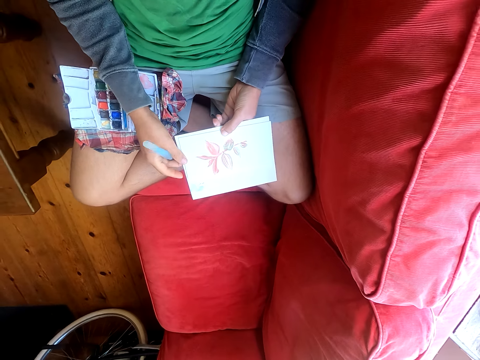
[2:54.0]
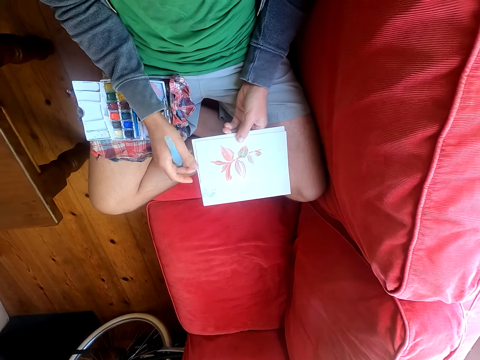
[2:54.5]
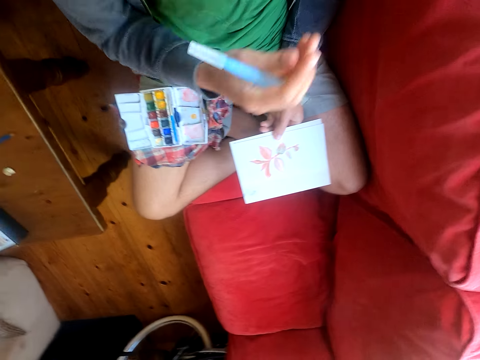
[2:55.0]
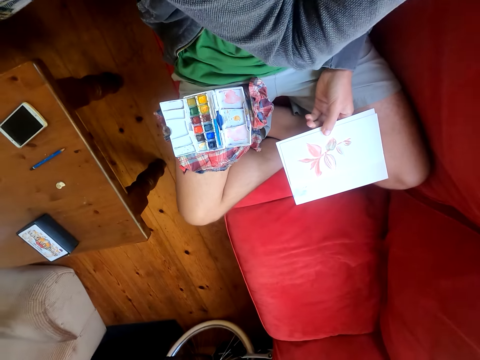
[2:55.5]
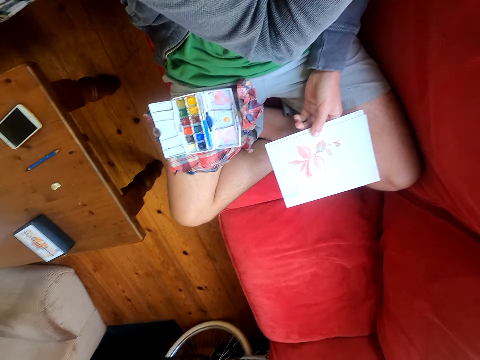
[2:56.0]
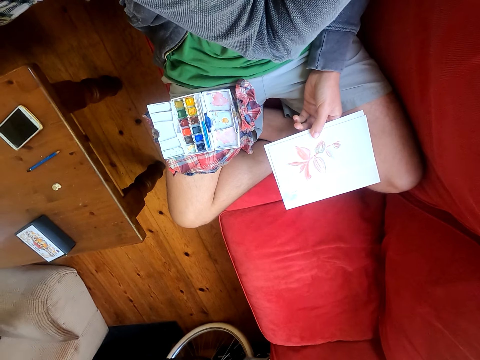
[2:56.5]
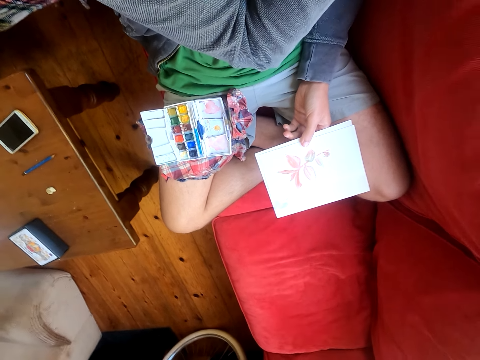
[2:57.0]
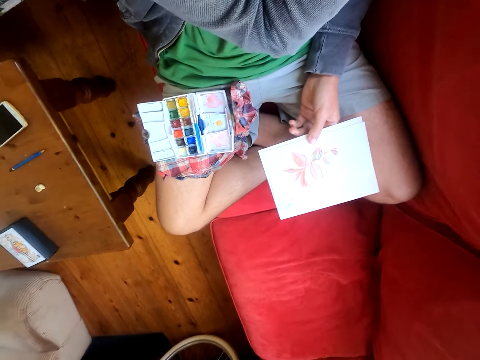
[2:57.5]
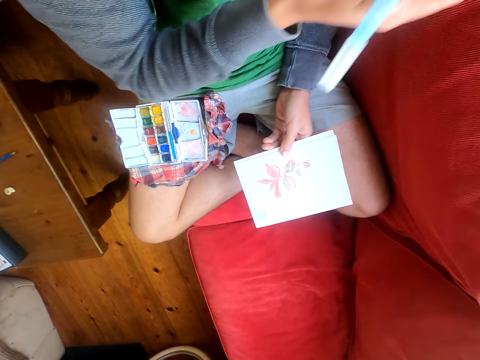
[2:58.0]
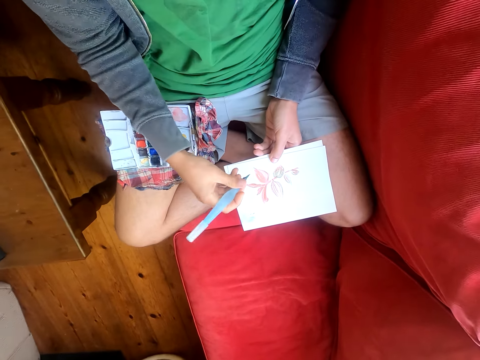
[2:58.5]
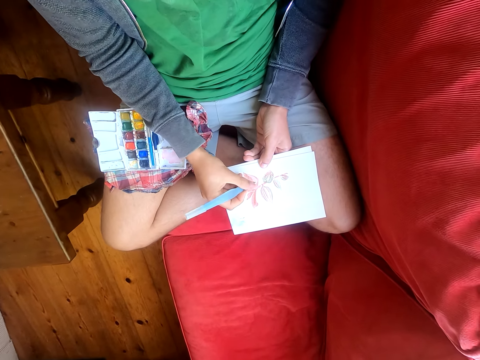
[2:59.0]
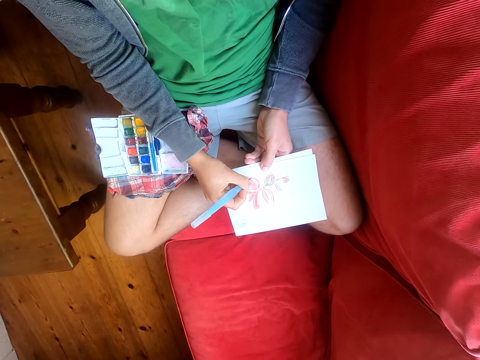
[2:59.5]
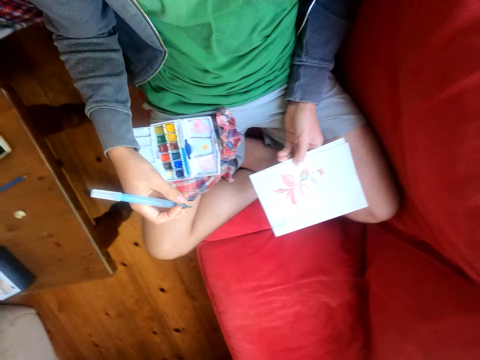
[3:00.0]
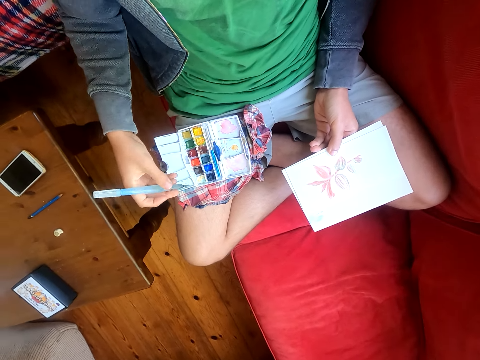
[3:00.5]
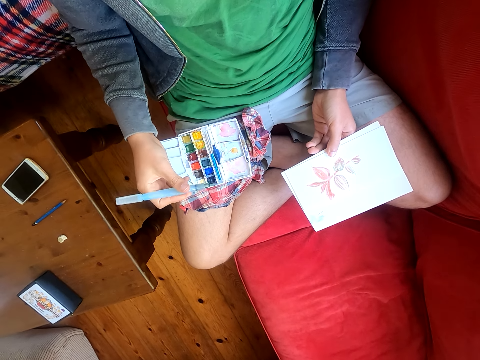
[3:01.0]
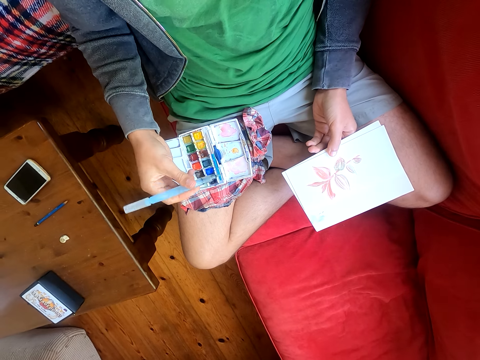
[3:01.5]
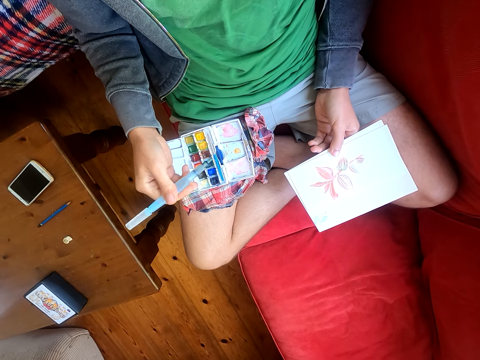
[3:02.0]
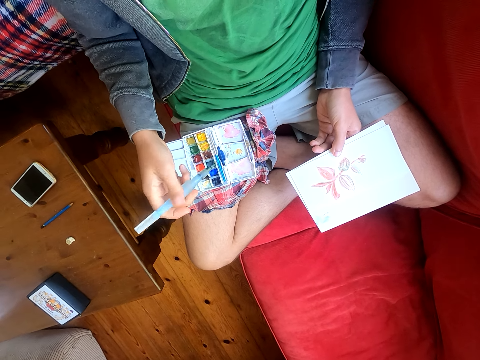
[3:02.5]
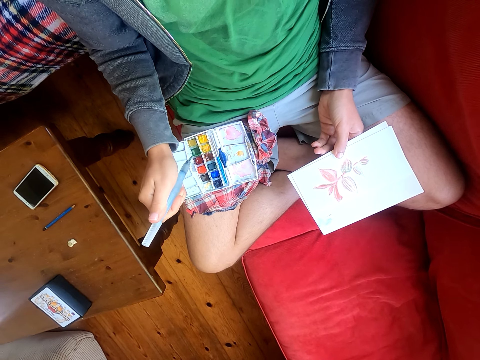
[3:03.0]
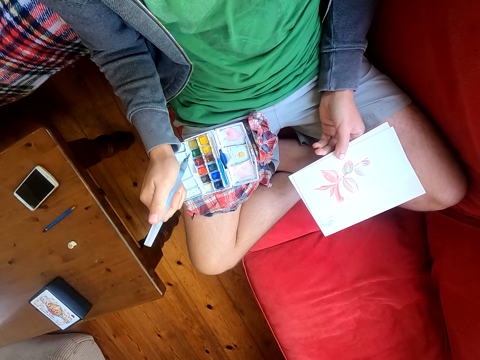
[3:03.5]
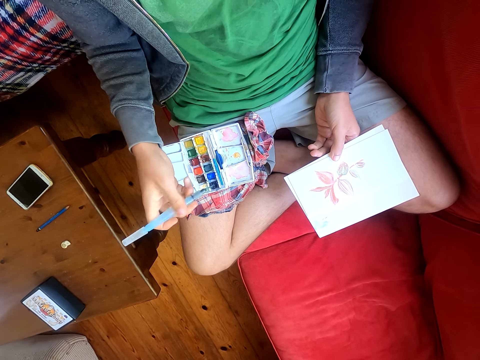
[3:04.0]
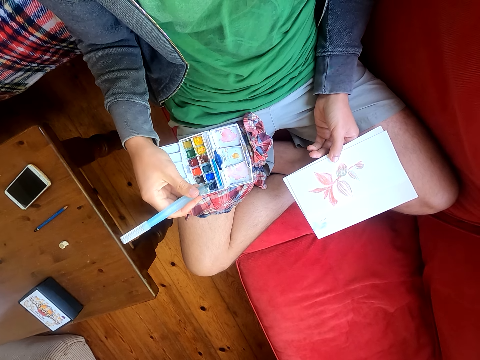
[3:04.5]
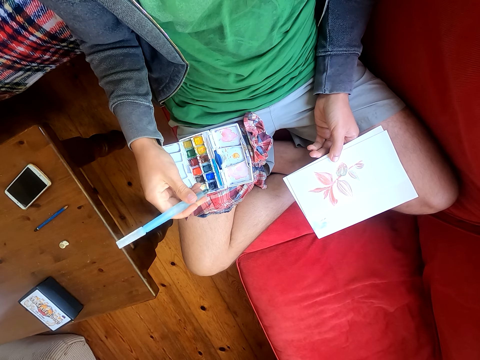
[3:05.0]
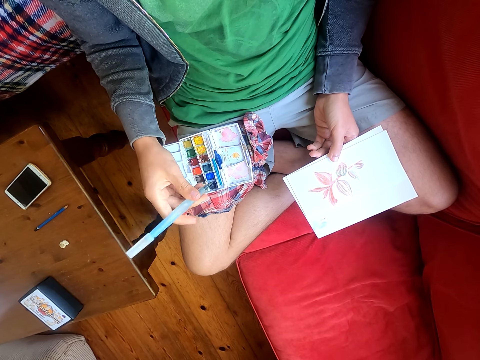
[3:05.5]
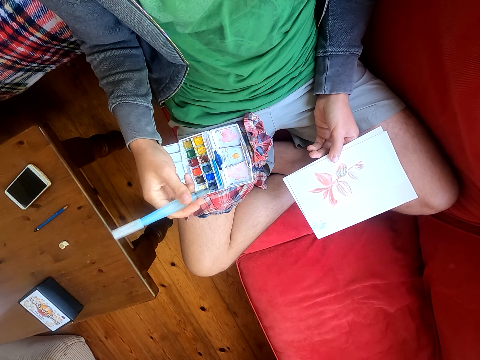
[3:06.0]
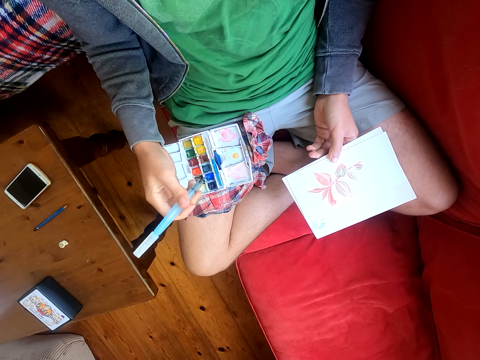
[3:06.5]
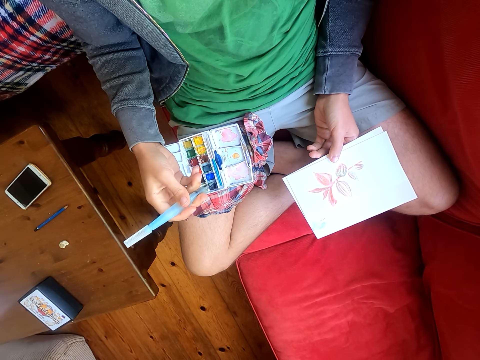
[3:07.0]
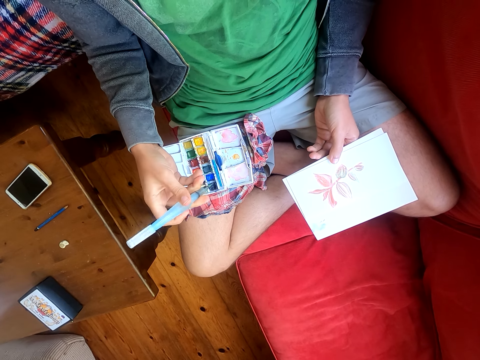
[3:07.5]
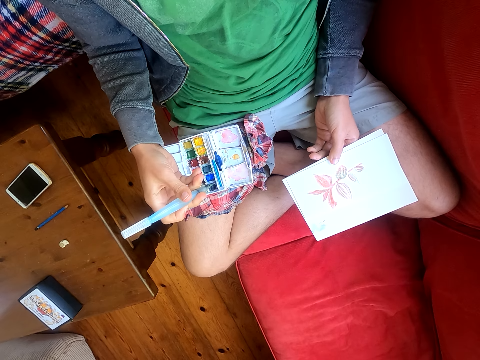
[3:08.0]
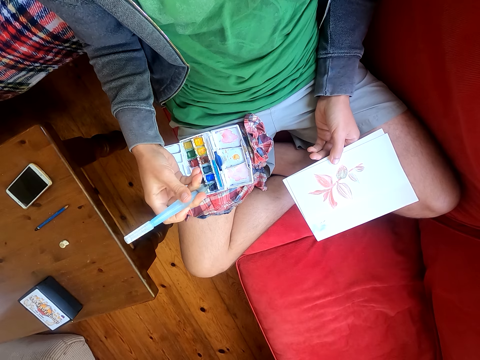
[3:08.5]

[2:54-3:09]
The camera wearer looks around. They paint a paper with a paint brush. They hold the paint brush. They press the brush pen.

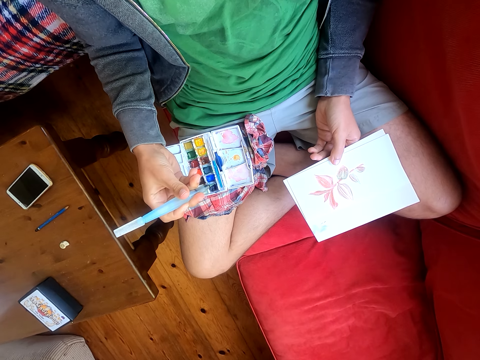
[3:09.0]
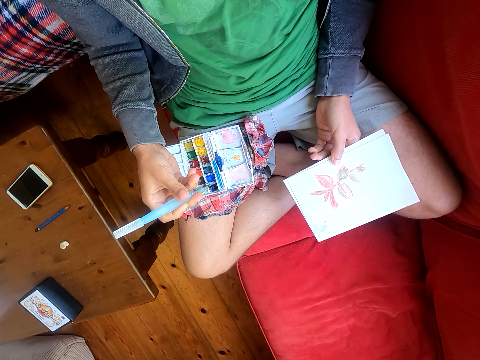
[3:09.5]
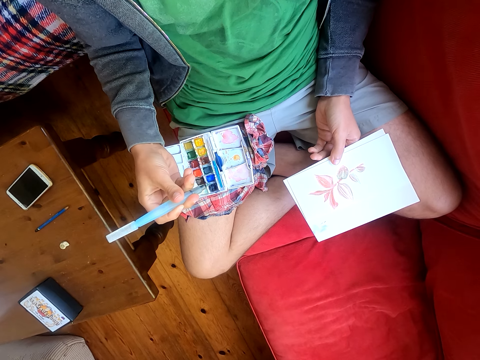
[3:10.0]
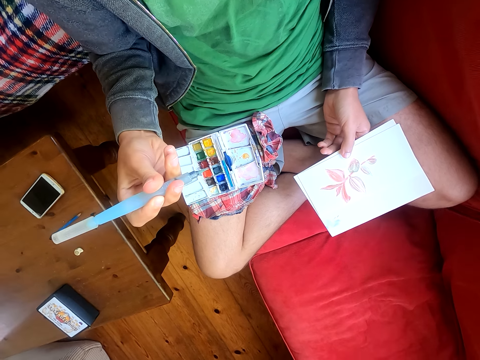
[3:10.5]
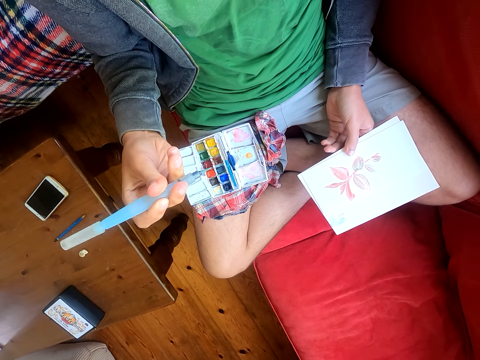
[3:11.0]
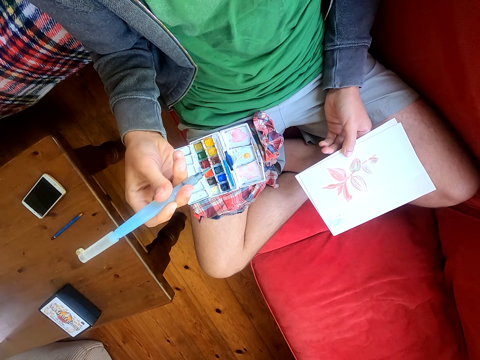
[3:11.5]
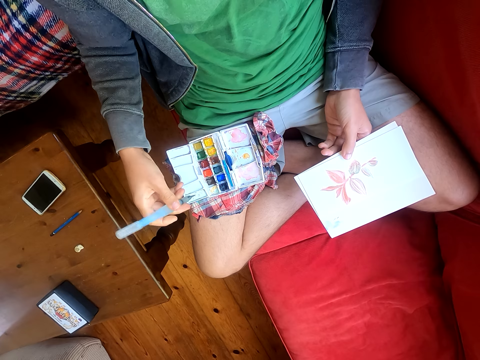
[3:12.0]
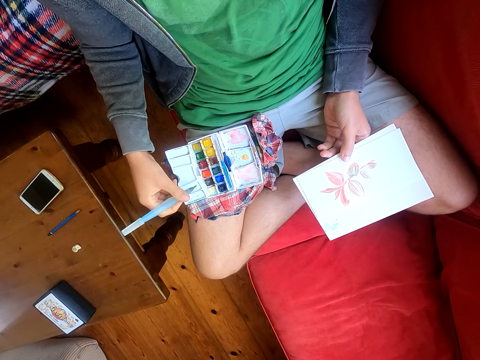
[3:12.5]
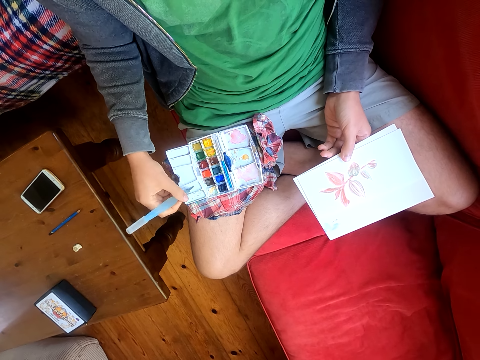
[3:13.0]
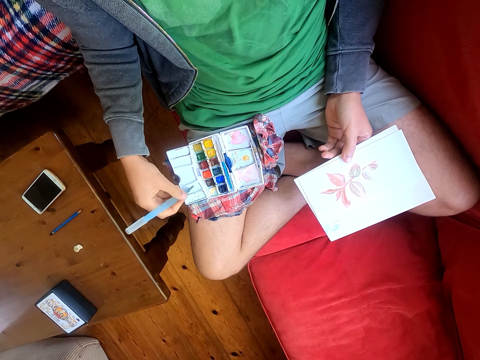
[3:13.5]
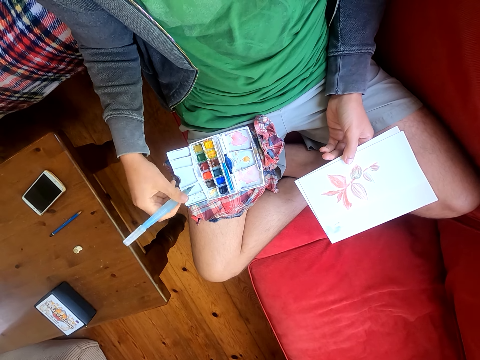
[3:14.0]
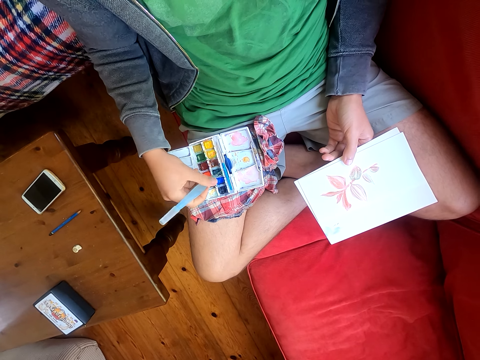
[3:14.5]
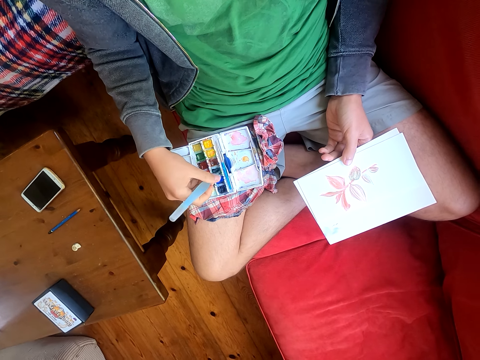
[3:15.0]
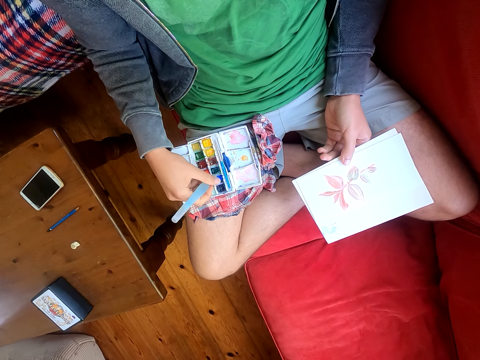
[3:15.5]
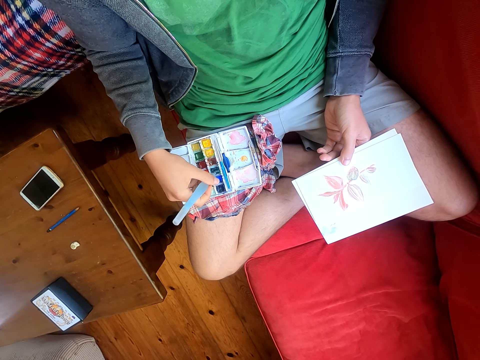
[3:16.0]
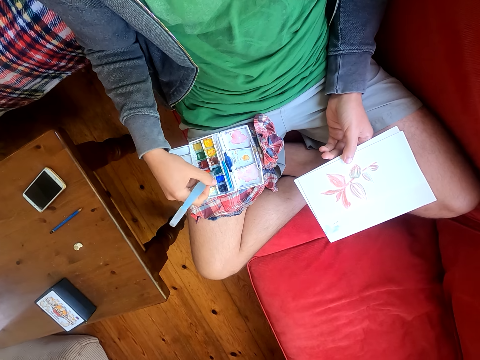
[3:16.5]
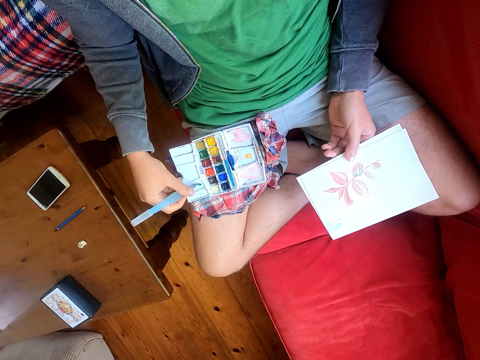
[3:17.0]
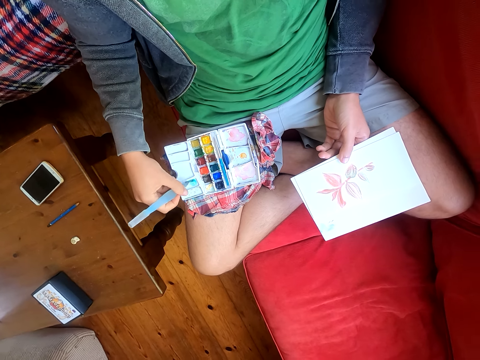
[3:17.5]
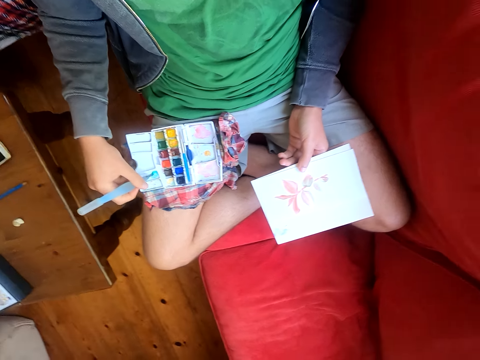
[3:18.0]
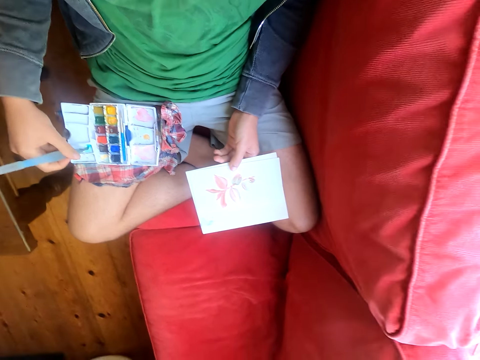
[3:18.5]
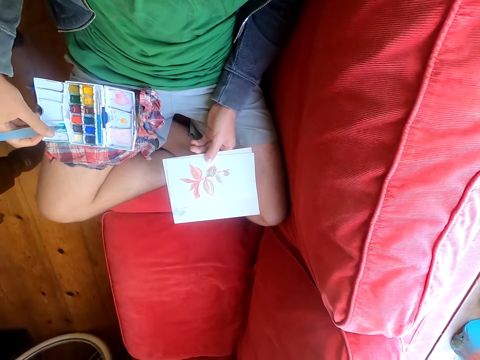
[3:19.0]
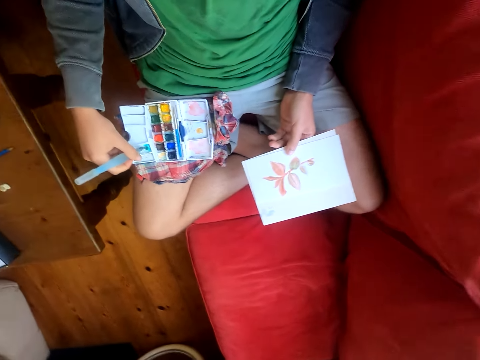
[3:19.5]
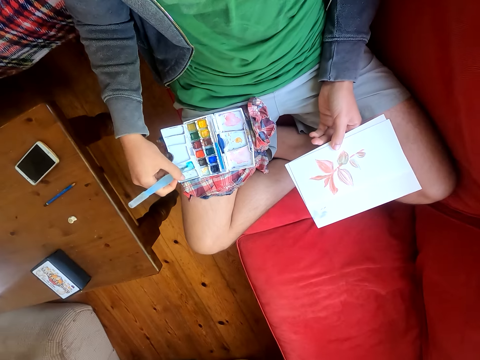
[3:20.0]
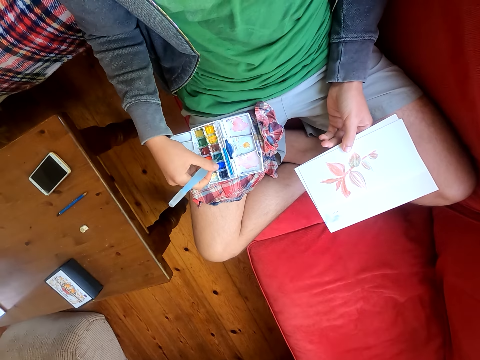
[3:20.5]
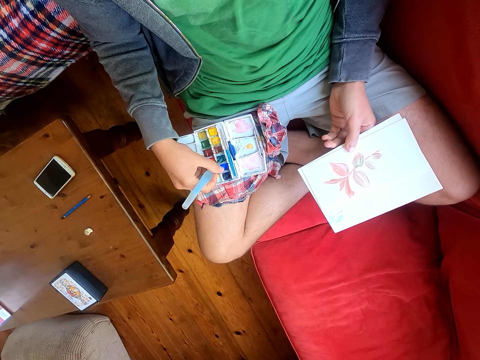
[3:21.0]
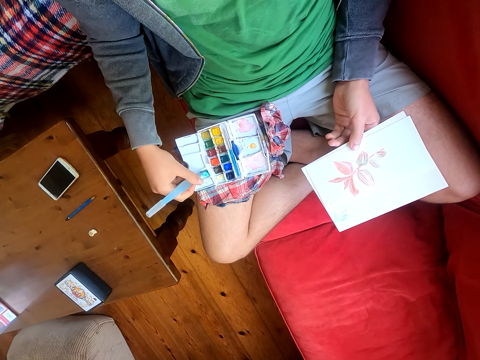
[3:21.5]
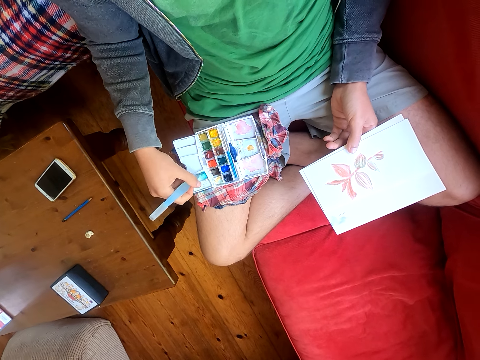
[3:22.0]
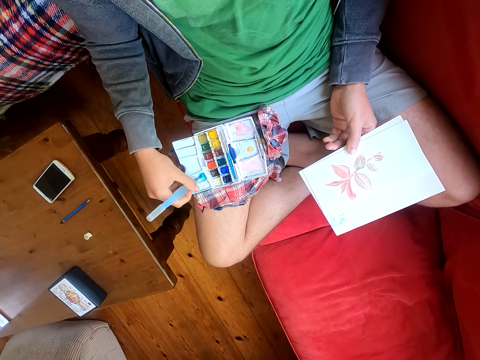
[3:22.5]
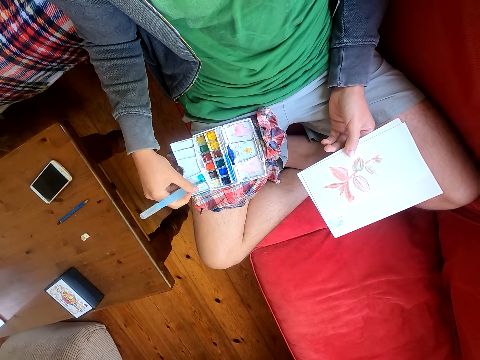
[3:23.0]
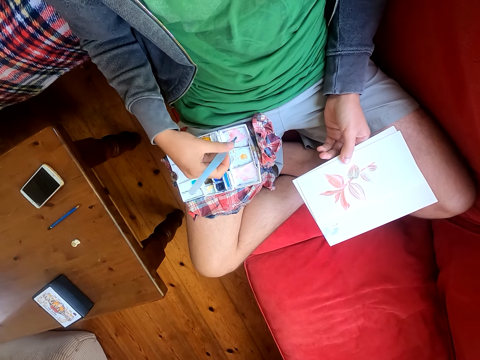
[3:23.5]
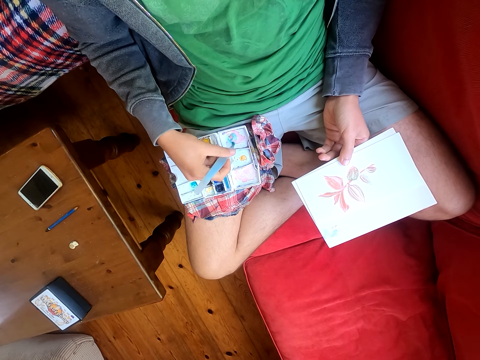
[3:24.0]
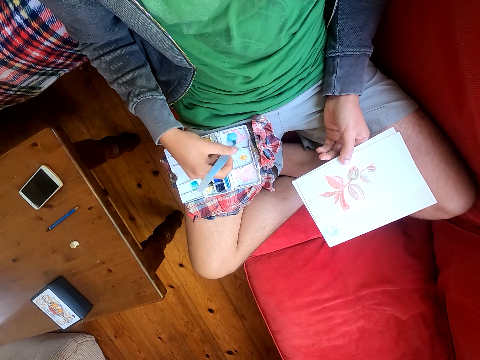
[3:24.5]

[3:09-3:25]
The camera wearer rubs the brush pen on the water color box. They dip the paintbrush in the paint.
